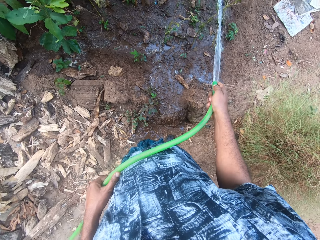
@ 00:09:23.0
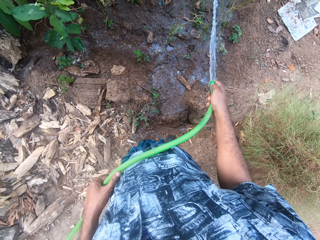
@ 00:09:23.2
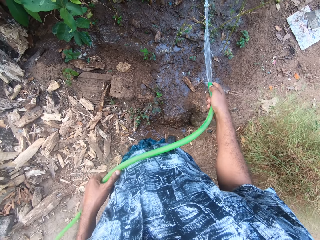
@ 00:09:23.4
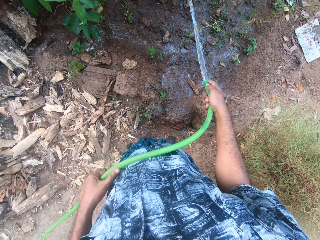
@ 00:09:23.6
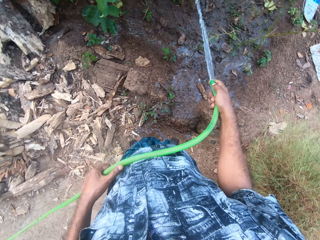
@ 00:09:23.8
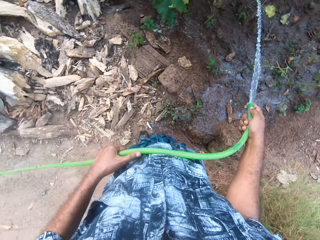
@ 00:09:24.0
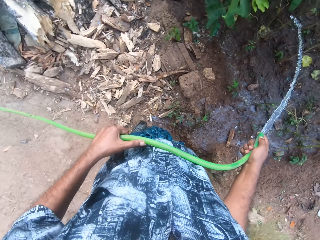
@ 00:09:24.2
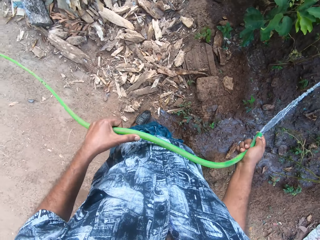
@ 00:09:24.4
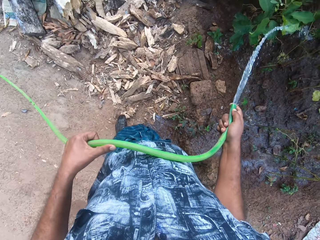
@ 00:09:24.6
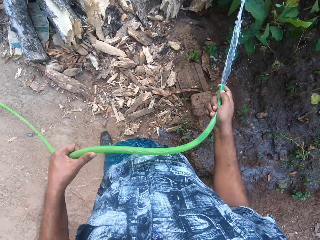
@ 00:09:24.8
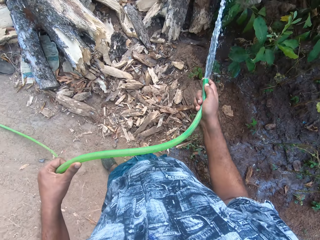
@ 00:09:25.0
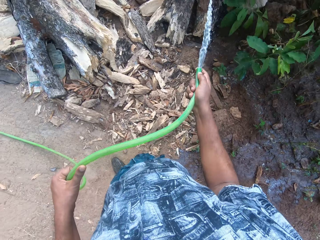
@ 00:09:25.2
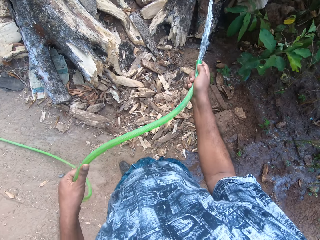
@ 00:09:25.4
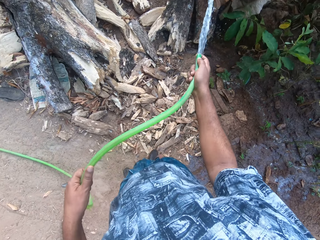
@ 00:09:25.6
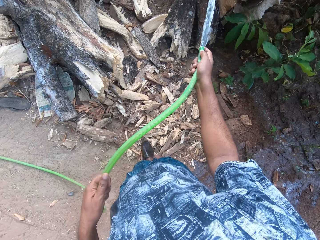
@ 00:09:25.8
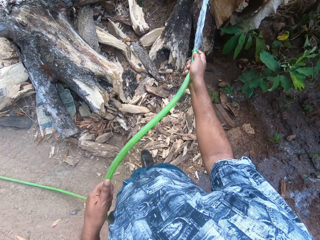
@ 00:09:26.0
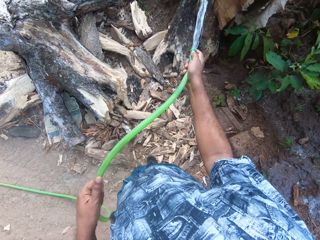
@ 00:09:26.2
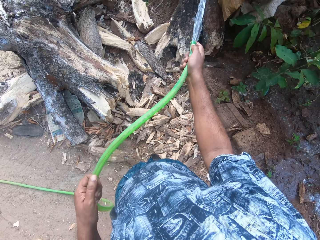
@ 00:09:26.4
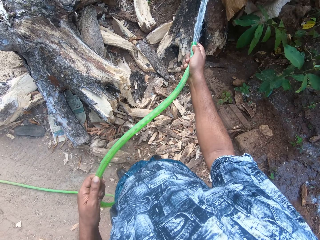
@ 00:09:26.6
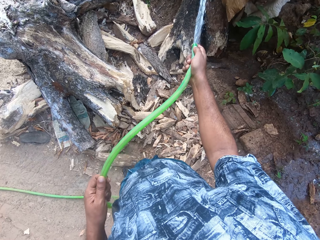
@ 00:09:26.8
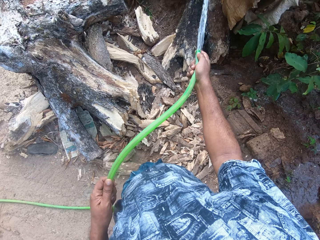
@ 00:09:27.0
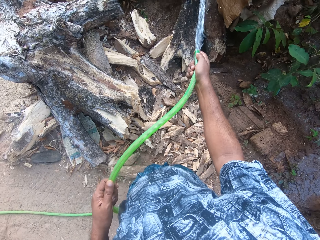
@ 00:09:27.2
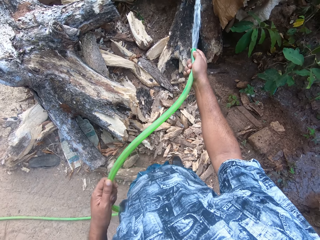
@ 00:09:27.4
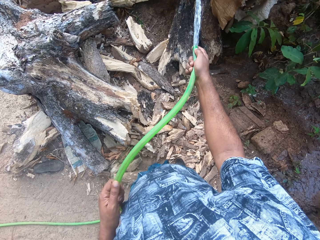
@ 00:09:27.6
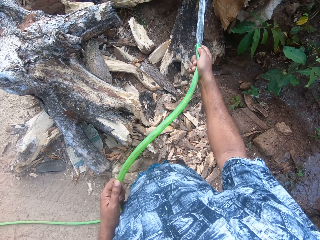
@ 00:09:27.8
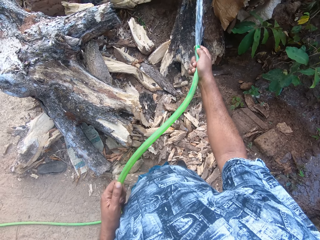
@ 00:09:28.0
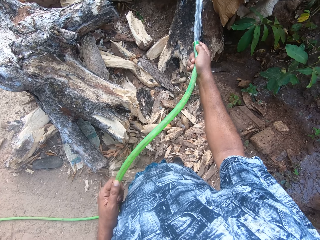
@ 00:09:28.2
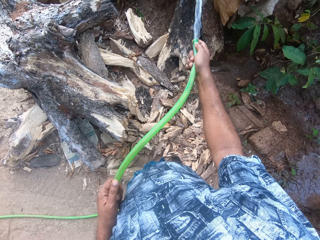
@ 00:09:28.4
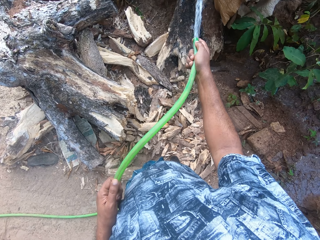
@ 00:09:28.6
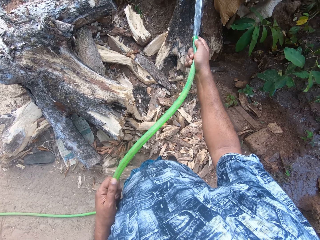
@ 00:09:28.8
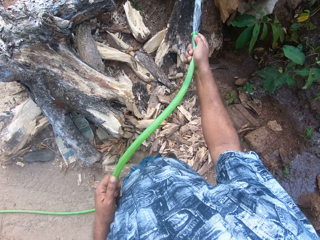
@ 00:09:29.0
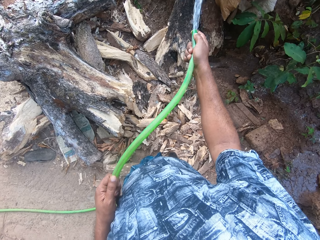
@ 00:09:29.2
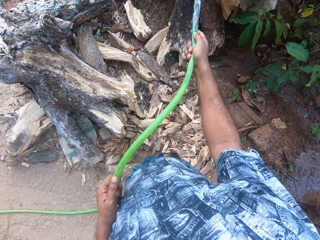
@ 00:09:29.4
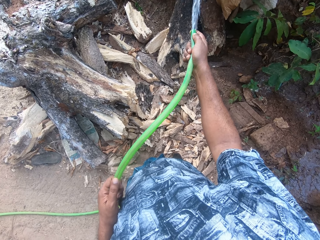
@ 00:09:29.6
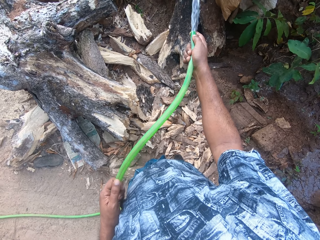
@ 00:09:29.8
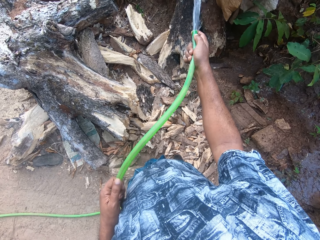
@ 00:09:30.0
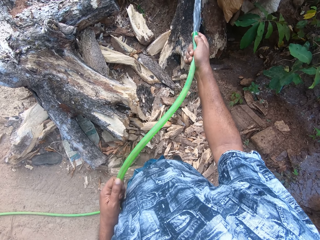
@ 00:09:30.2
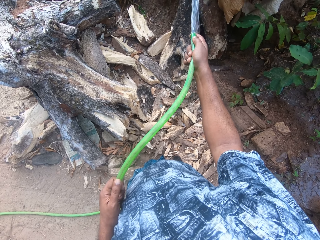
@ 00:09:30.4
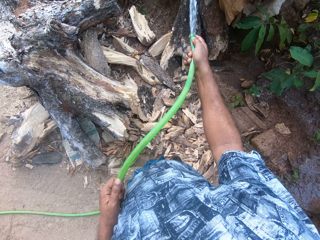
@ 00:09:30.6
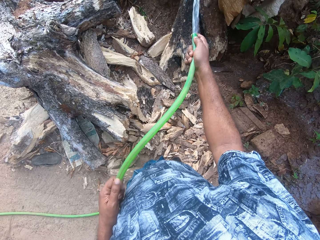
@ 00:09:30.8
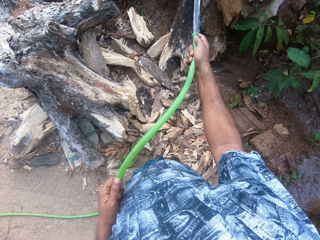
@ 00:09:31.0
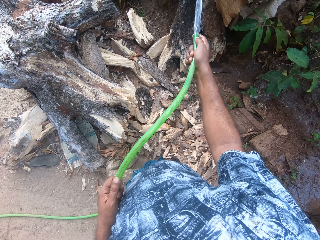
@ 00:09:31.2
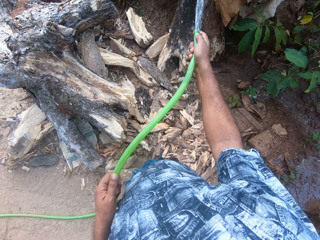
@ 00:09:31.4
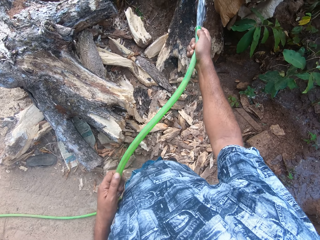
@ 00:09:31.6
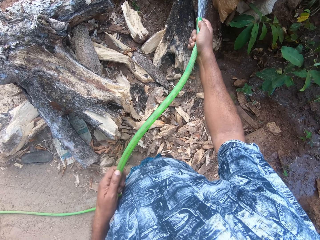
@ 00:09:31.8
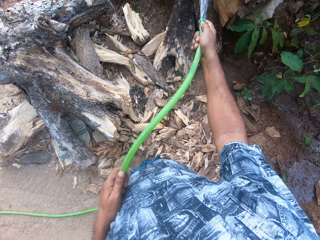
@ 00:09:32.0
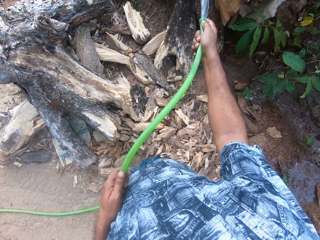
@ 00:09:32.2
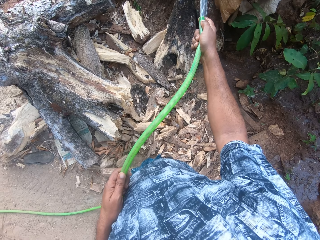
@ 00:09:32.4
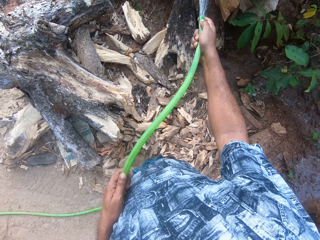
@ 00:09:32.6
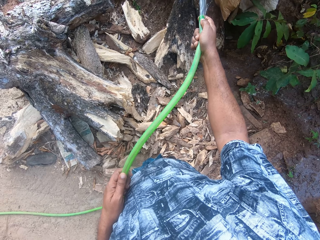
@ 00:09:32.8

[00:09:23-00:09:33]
The camera wearer moves on the farm. They stand on the farm.

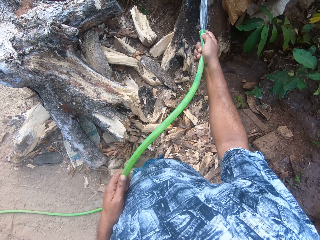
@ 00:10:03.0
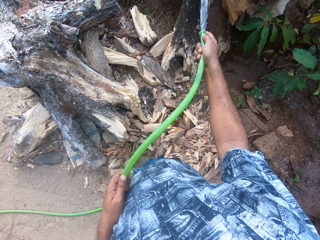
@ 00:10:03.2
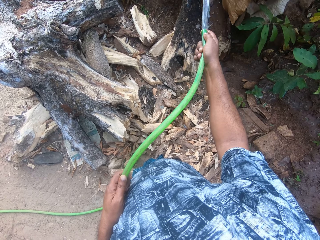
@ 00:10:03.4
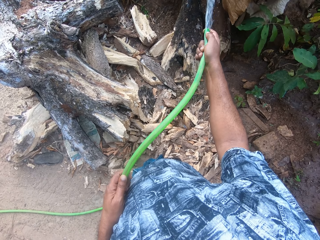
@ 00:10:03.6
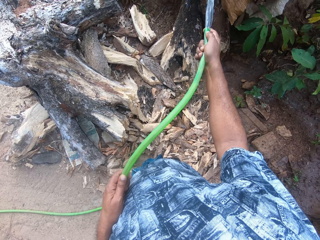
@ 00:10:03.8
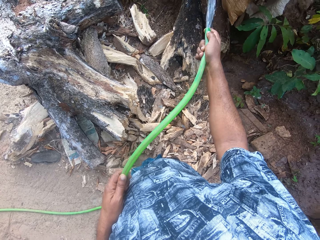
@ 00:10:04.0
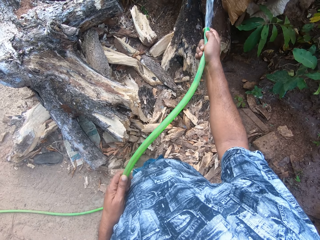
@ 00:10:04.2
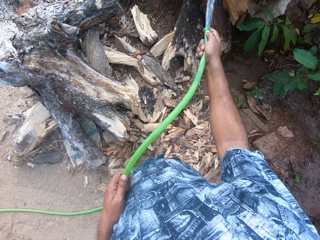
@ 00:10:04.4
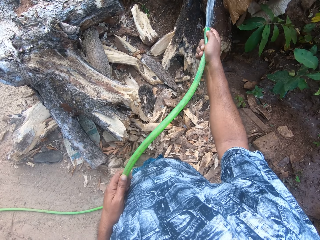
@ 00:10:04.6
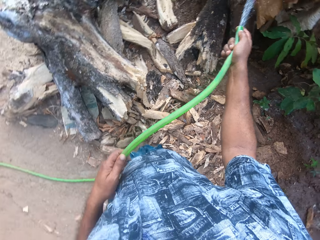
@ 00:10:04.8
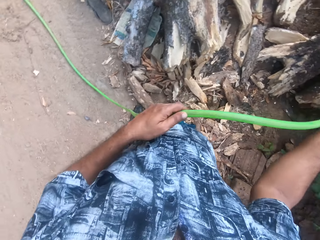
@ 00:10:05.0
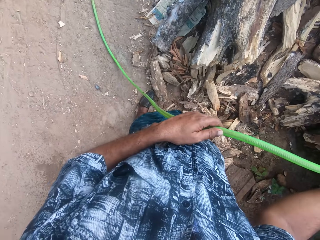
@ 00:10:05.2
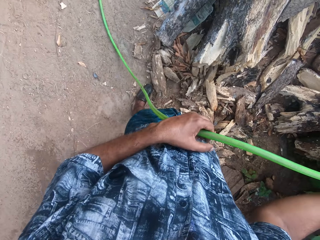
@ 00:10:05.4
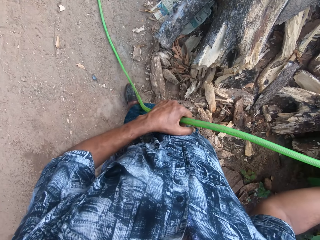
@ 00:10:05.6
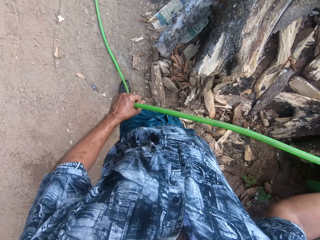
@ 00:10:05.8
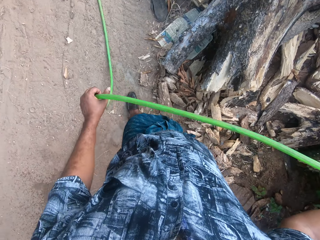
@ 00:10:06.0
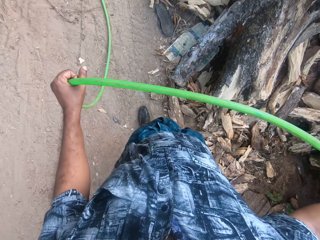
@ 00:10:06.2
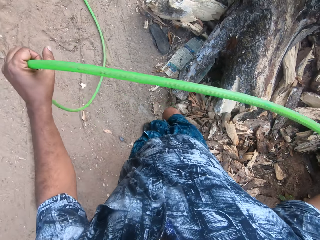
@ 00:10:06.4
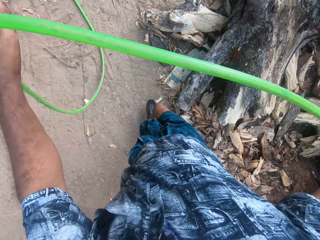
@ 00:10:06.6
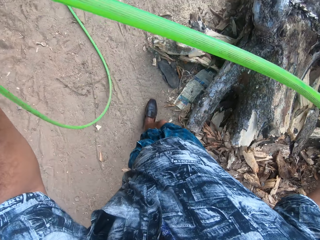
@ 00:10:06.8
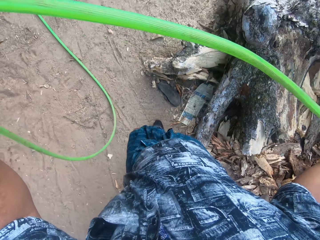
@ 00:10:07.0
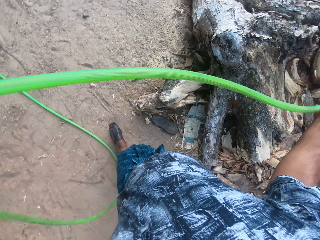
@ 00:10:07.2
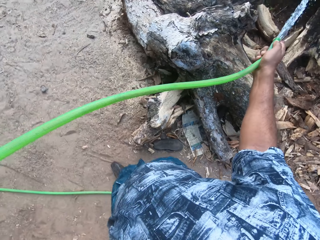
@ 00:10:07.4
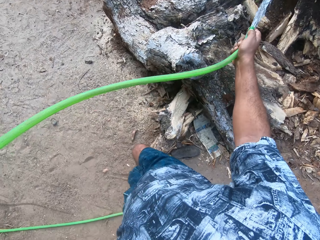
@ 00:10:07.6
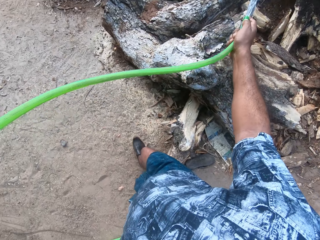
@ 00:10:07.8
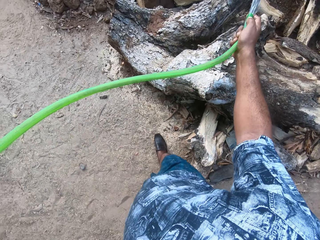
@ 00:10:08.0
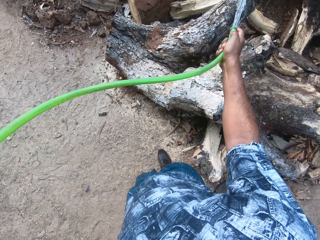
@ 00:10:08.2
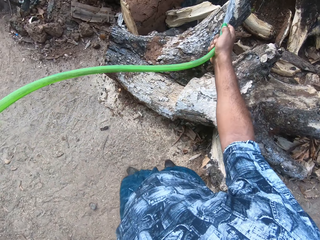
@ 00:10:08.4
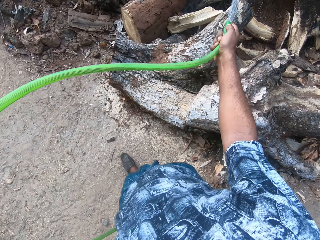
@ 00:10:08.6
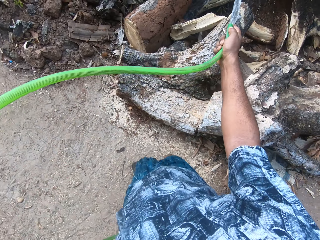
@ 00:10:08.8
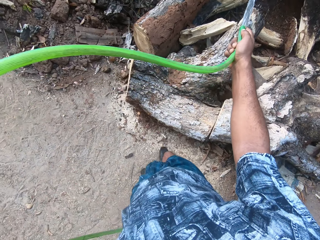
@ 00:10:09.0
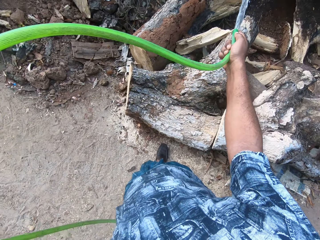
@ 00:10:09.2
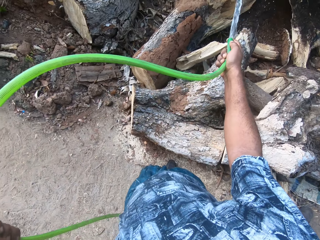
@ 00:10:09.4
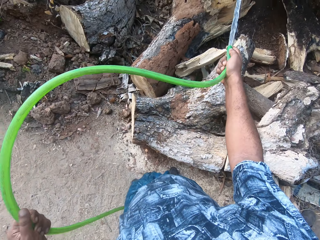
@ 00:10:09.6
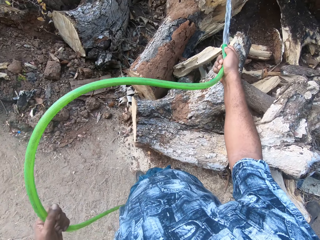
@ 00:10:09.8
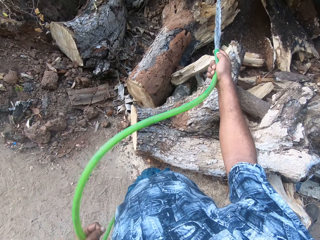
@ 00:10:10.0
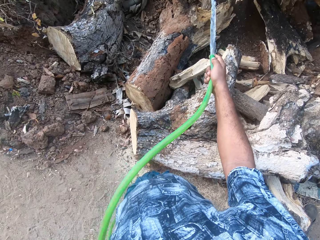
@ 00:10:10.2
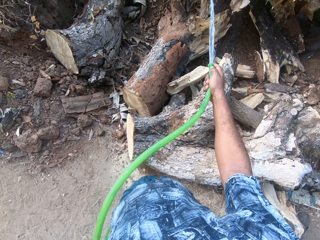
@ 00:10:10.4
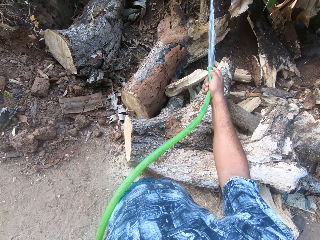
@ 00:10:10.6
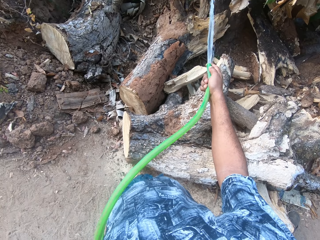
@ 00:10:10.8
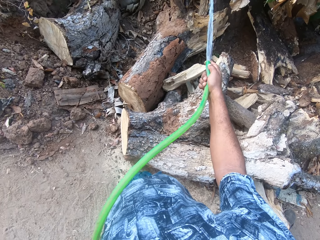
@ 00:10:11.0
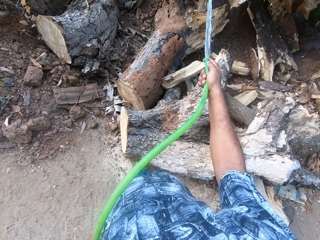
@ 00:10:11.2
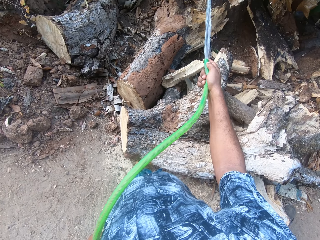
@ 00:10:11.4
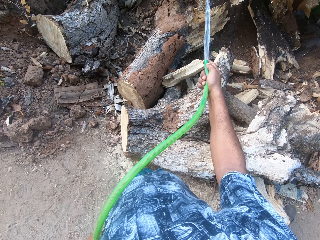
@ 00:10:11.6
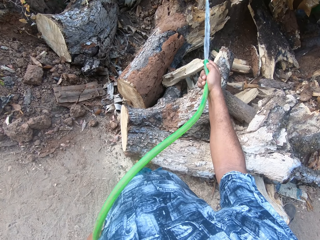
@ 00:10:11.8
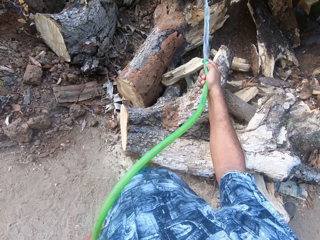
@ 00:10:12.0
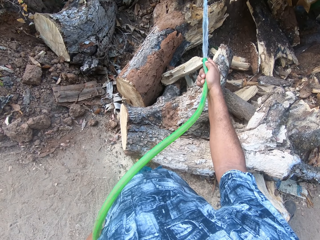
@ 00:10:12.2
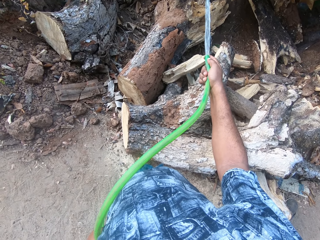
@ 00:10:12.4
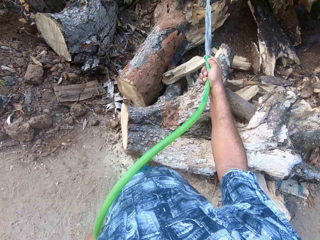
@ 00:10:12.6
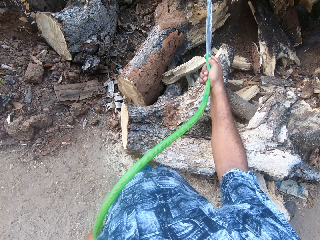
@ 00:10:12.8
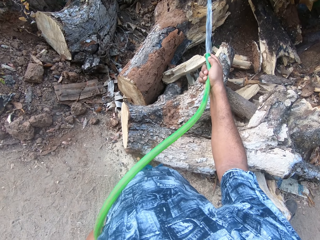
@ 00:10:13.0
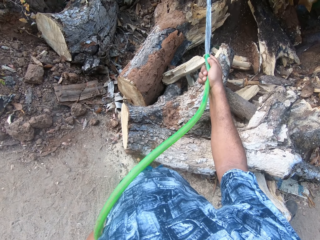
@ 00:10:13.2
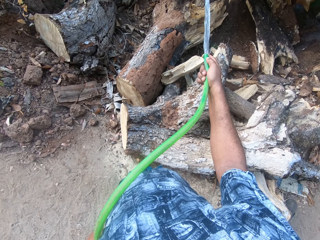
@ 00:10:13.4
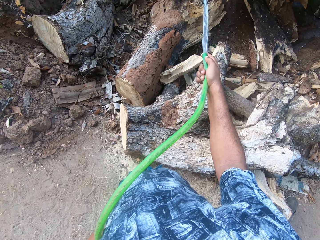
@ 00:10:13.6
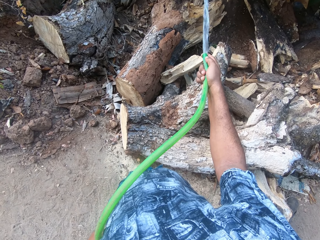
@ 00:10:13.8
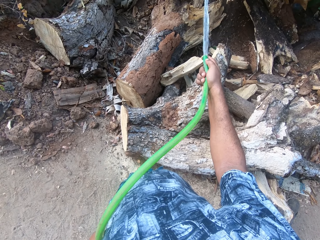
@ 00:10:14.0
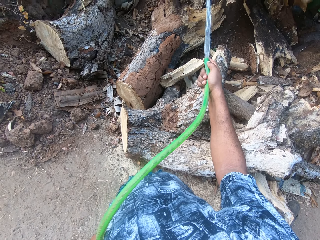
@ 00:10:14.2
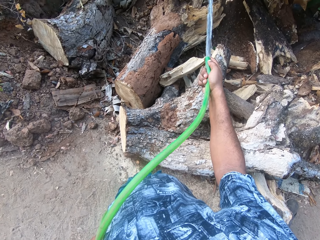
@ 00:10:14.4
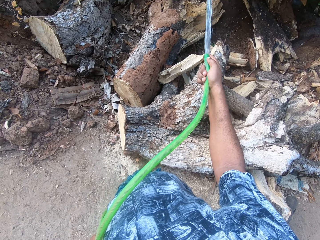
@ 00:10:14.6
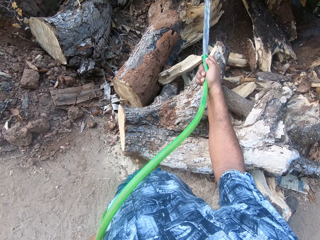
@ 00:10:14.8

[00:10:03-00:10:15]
The camera wearer looks around. They walk towards pieces of wood on the floor. They align the hose and raise the hose with both hands. They stand on the farm.
